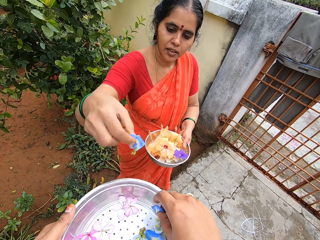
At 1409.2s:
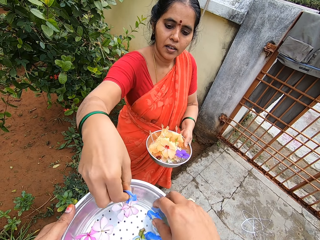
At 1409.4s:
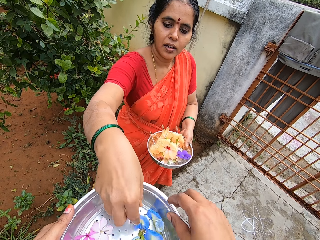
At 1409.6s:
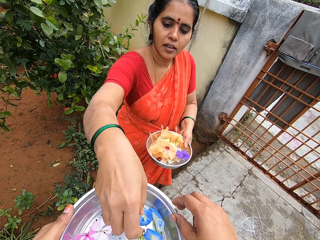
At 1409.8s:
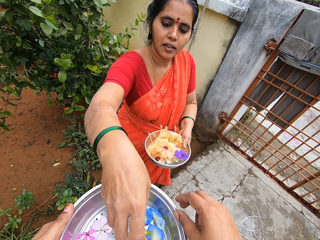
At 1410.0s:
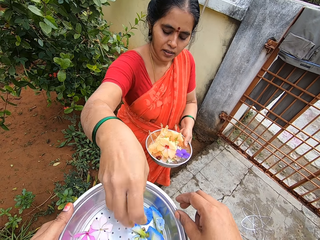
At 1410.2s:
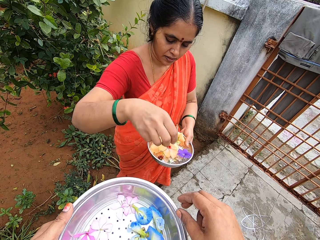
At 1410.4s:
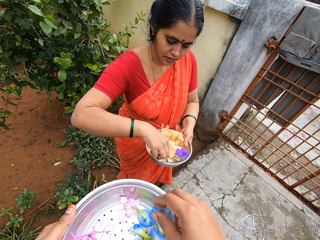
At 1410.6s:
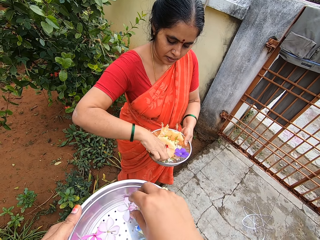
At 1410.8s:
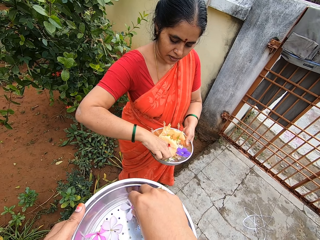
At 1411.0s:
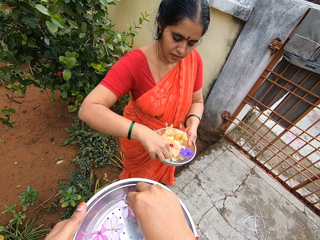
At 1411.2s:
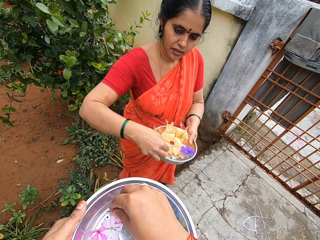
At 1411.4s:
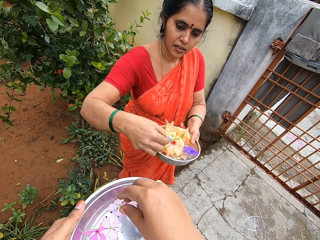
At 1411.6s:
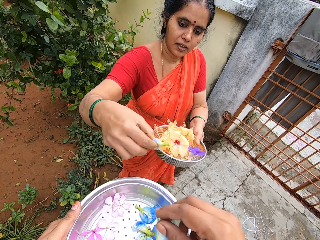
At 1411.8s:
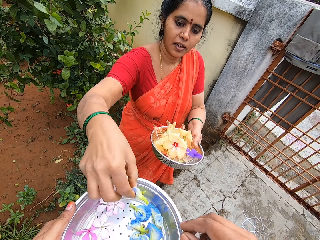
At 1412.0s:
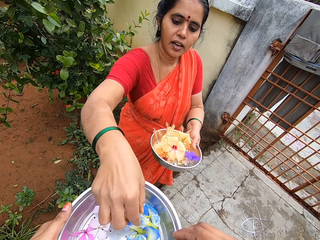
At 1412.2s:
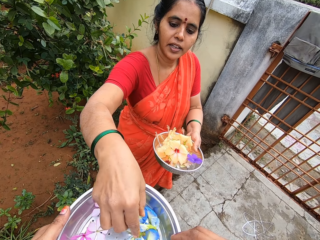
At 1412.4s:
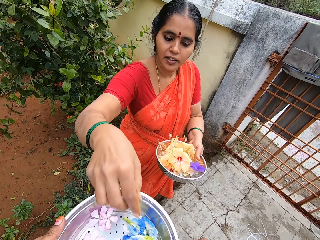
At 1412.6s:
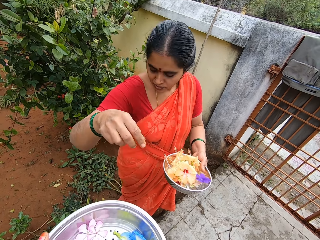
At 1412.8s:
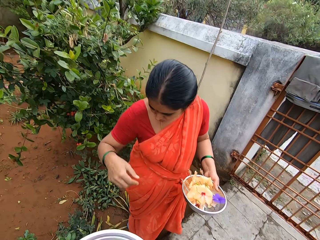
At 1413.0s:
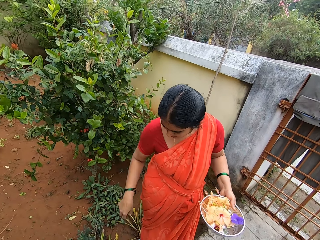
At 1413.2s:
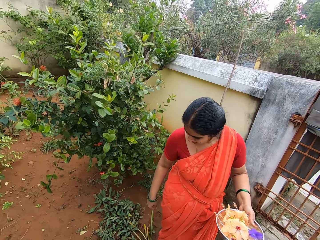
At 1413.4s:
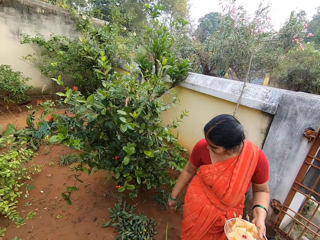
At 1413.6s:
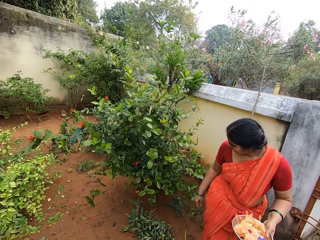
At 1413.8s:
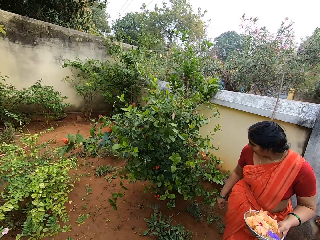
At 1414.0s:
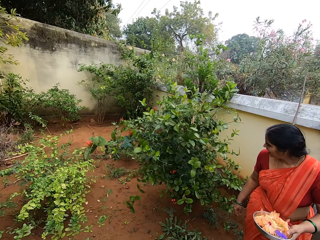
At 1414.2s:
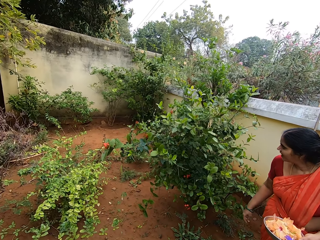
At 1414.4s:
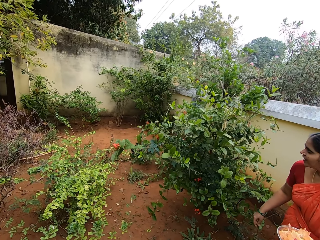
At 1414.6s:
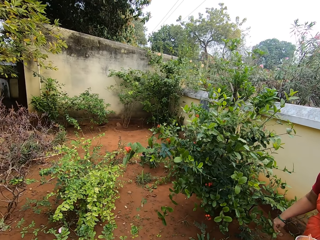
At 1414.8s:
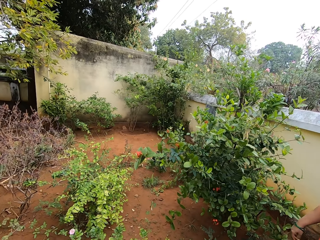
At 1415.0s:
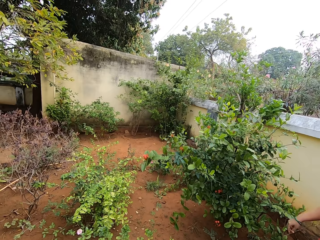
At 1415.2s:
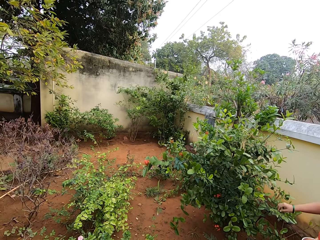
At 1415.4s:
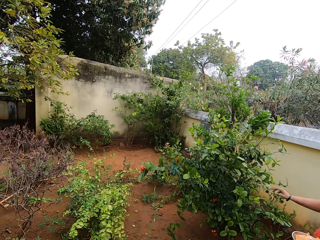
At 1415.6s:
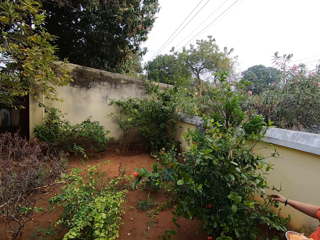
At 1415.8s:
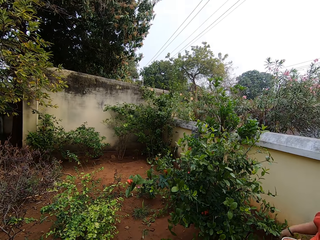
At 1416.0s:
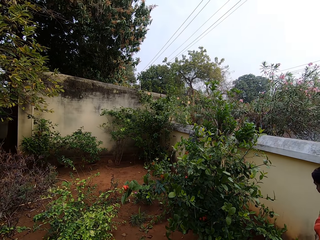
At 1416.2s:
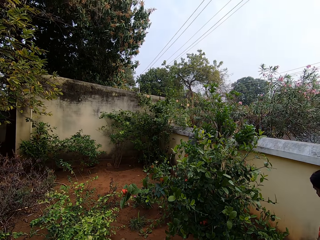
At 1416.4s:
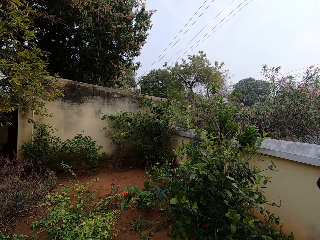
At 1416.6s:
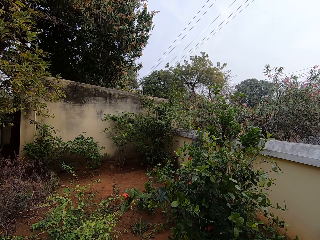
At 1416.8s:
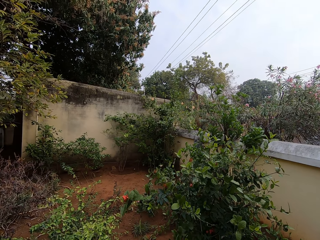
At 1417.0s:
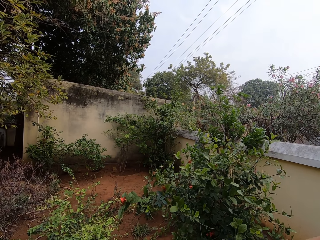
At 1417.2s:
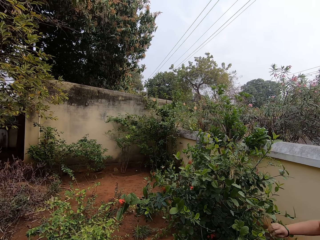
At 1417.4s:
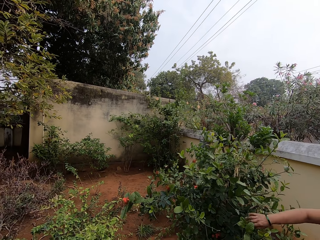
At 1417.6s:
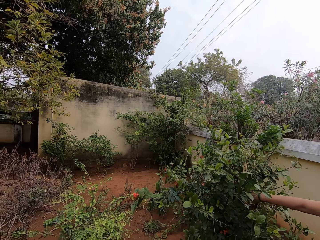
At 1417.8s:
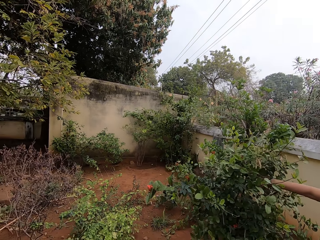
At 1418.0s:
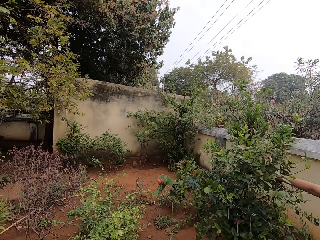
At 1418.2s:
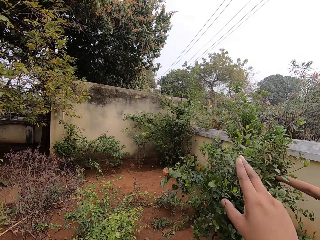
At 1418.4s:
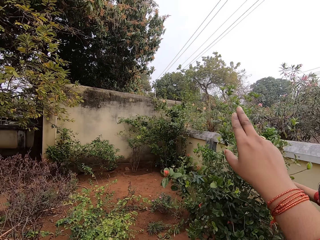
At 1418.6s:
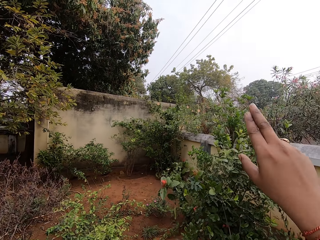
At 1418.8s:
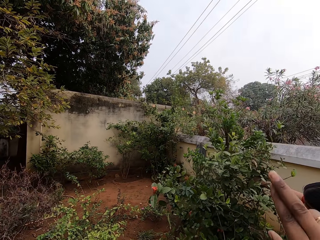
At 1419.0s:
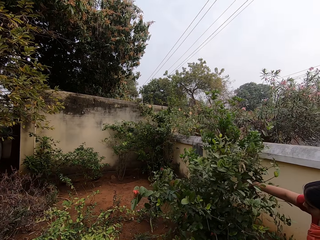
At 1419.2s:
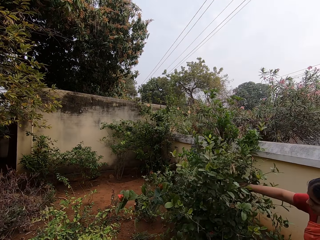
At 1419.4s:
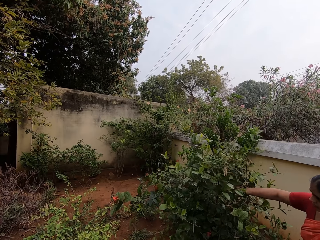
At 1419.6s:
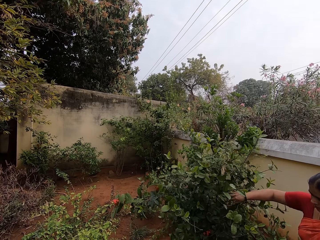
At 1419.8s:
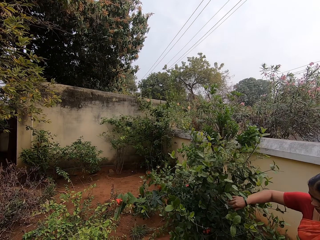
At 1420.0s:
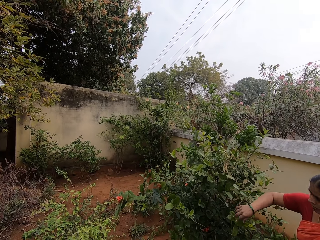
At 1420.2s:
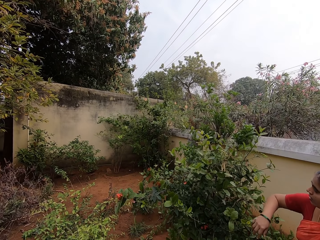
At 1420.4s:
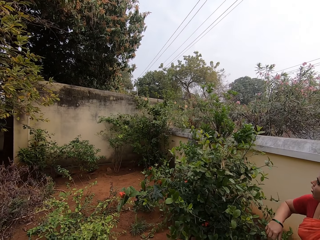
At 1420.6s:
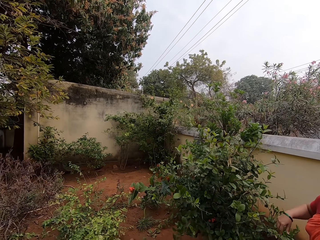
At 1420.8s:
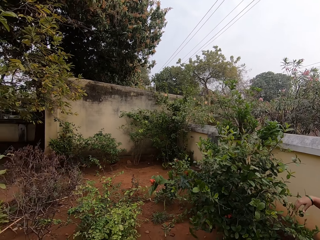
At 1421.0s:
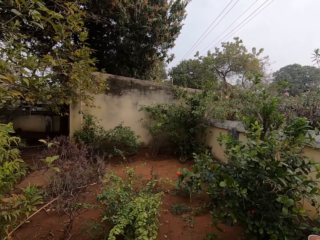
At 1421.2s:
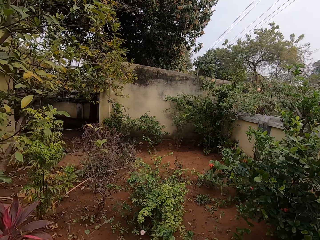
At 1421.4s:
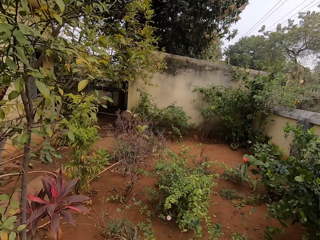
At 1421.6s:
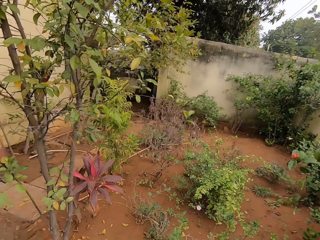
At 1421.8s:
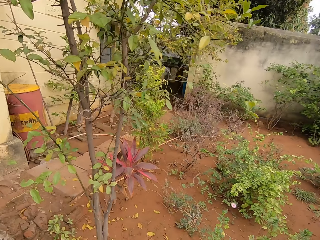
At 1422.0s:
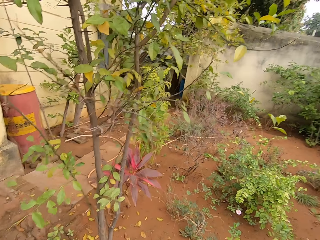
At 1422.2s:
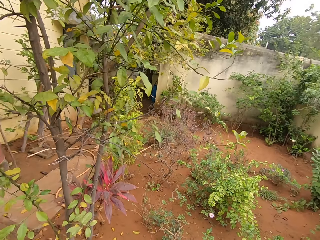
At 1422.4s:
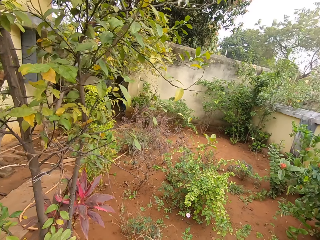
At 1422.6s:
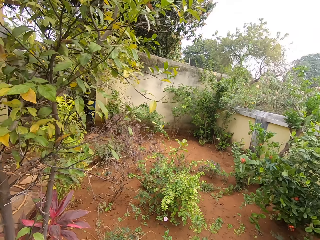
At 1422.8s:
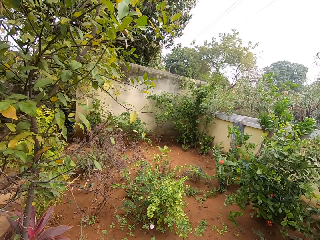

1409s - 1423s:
The camera wearer moves the flower petals in the colander. A woman places flowers in the bowl. The camera wearer arranges the flowers in the bowl. The woman picks flowers in the bowl and places the flower petals in the colander. The camera wearer converses with the woman. They converse with the woman. The woman touches the flower plant.

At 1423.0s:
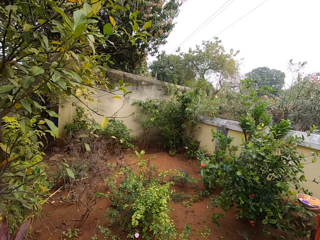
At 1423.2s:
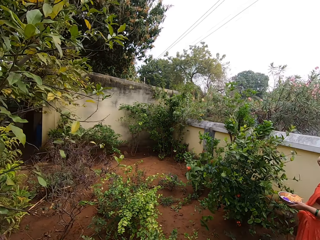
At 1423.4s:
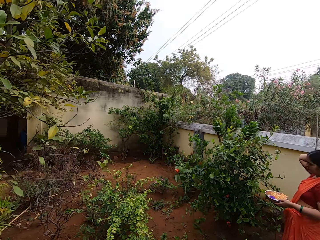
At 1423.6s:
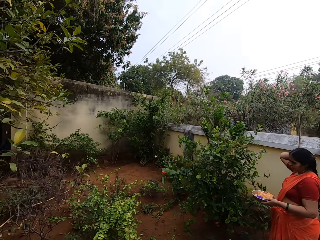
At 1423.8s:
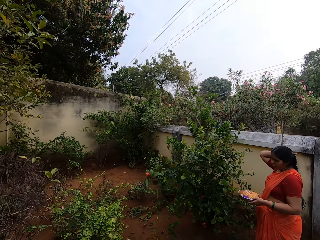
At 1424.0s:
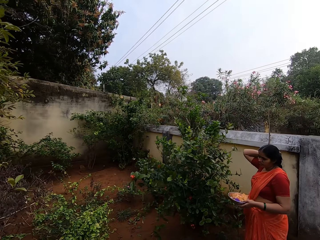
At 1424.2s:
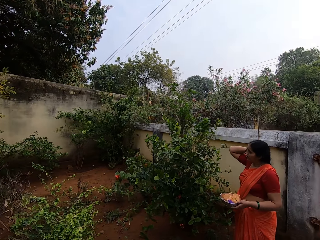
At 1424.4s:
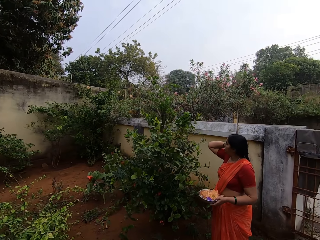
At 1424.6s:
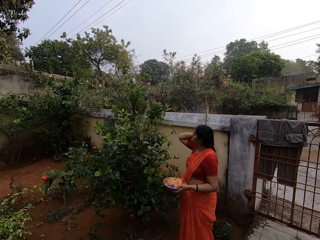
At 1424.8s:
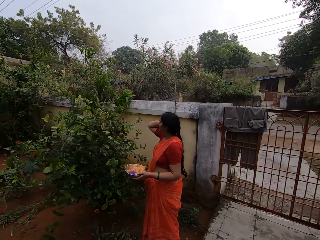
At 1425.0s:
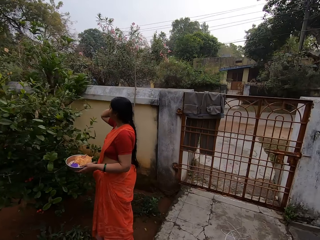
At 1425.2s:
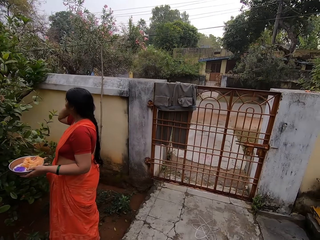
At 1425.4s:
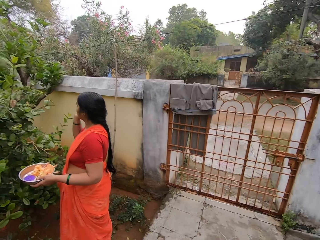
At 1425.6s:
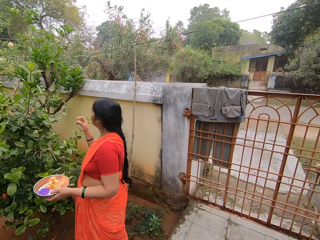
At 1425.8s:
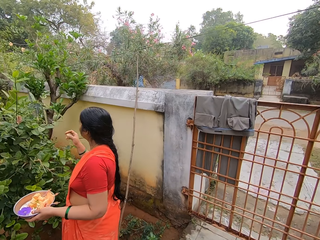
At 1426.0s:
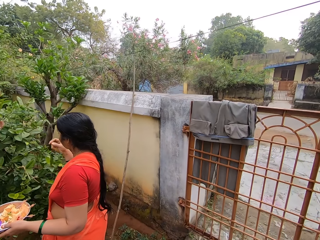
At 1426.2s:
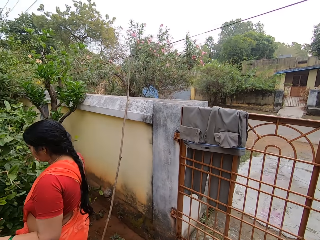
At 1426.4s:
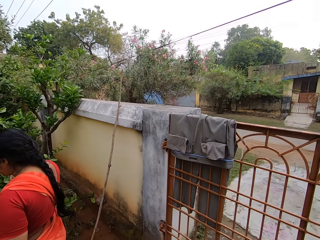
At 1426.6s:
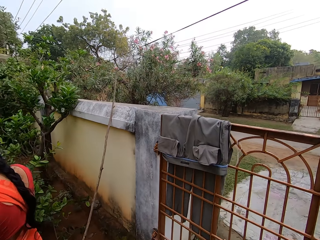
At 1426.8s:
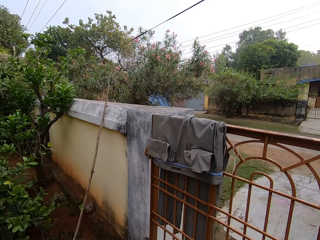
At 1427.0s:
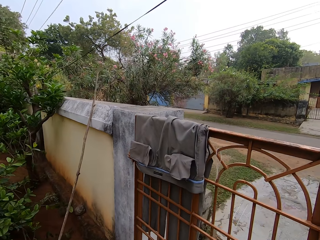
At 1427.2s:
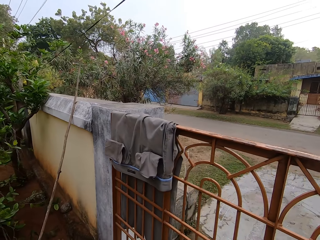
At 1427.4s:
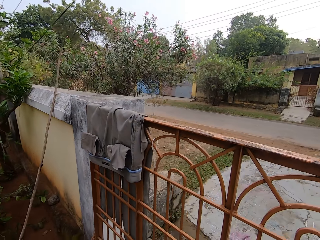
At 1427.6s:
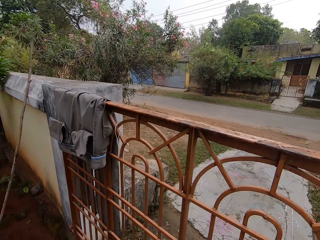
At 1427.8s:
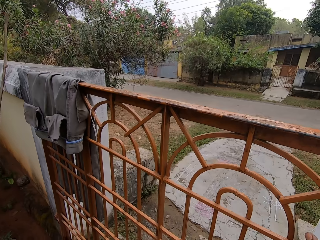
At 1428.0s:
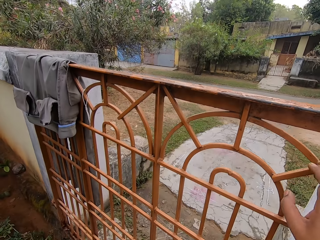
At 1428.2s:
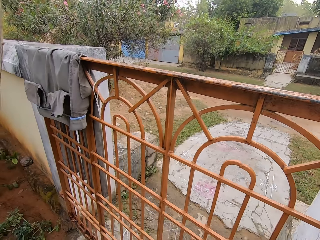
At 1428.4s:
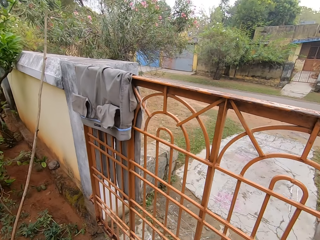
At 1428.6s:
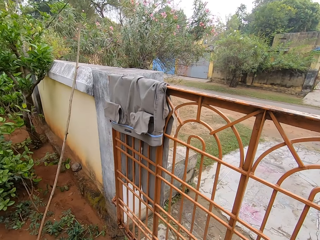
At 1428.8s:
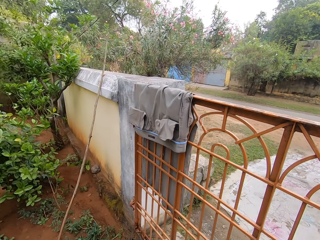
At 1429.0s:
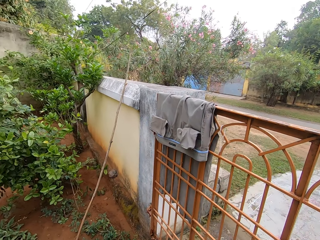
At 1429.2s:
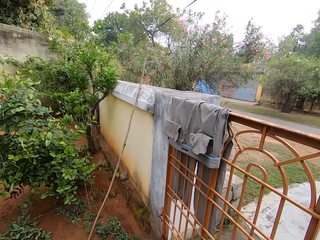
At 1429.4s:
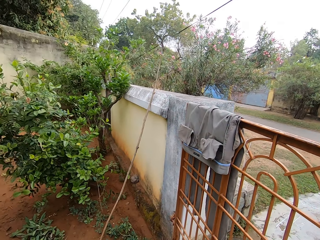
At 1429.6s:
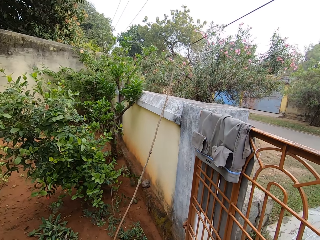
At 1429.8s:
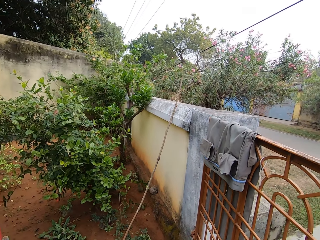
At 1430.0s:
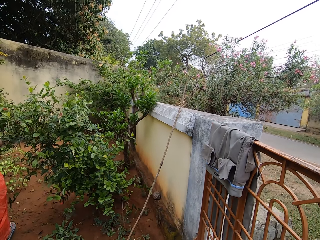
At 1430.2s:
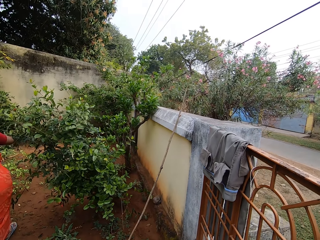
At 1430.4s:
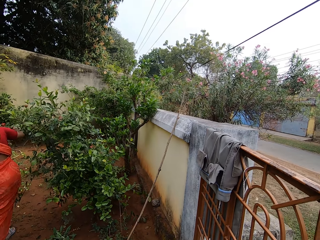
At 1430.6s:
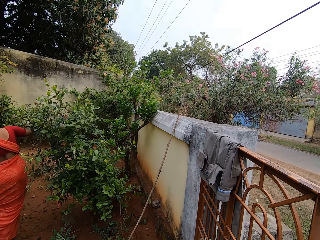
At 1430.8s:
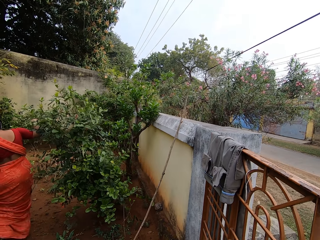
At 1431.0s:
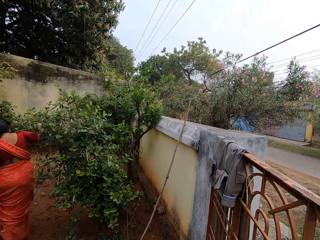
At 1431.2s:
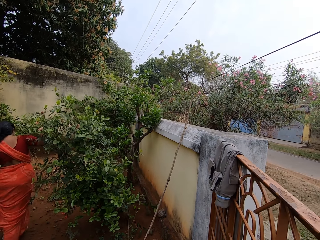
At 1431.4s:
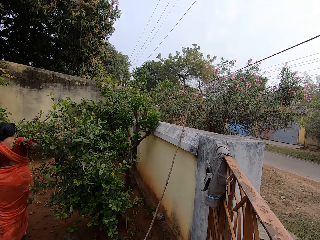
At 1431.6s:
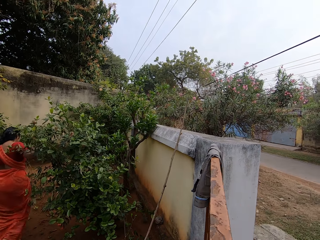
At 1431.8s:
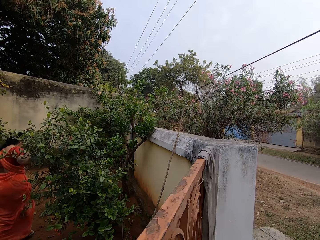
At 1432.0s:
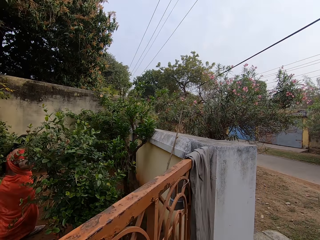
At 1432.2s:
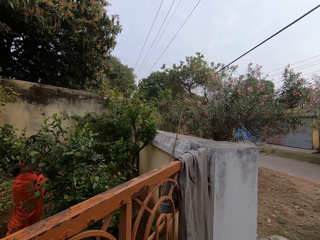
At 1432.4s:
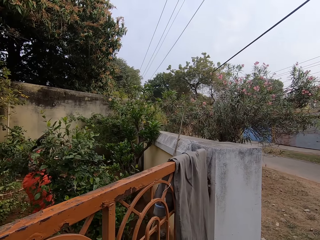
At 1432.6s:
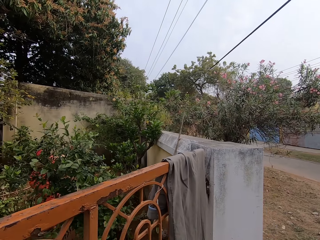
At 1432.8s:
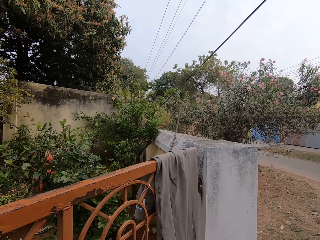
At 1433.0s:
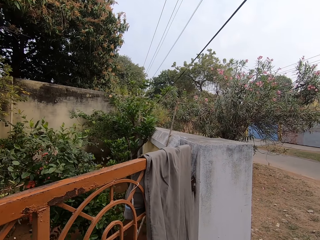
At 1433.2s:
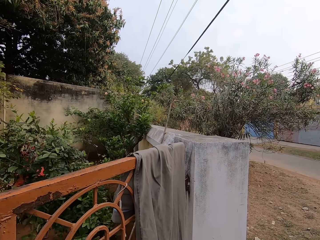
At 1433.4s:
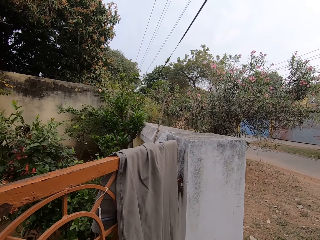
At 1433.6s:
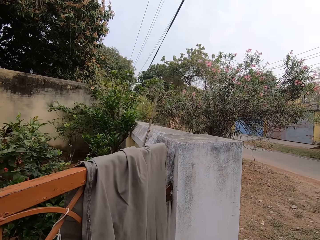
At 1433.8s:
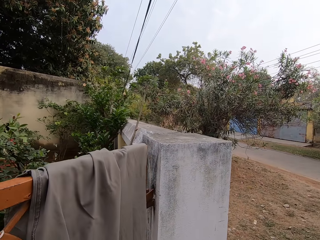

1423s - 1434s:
The camera wearer opens the gate. They go out of the gate.
